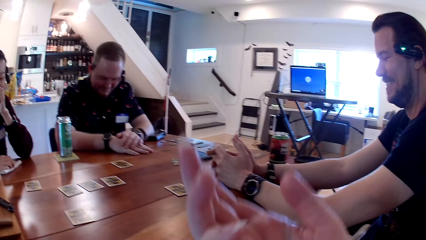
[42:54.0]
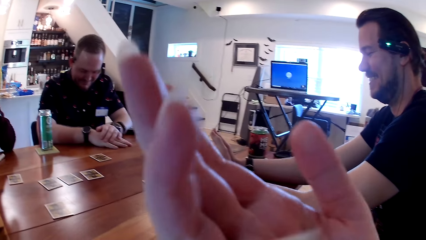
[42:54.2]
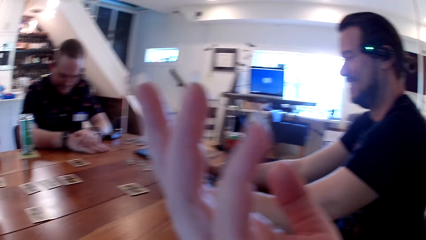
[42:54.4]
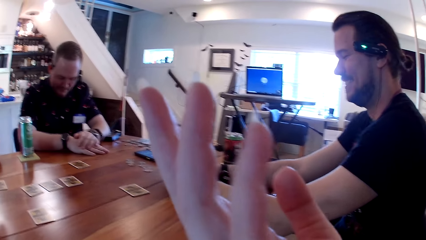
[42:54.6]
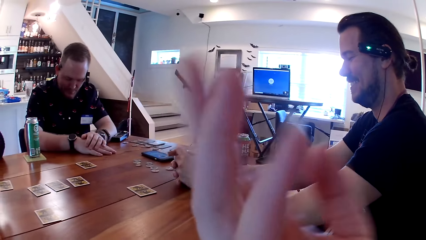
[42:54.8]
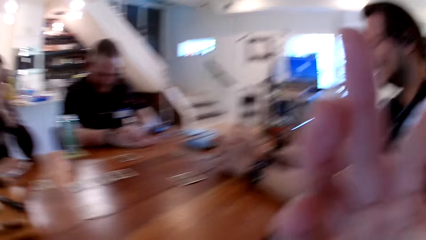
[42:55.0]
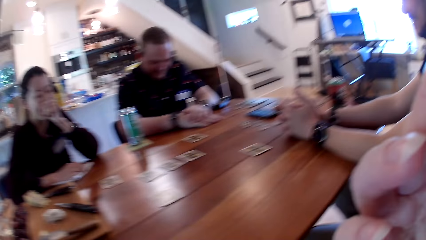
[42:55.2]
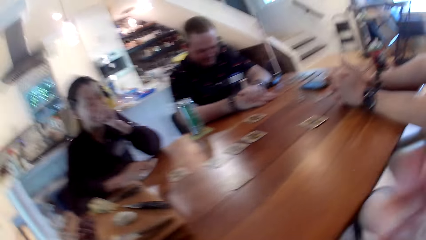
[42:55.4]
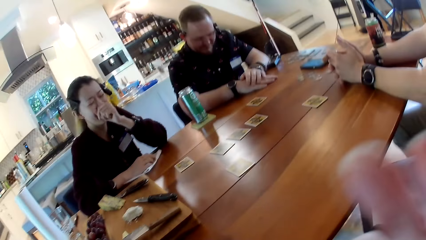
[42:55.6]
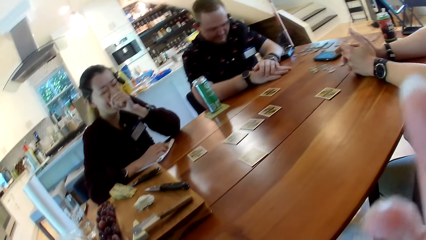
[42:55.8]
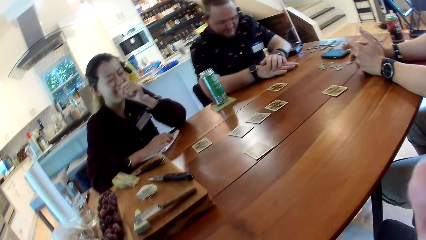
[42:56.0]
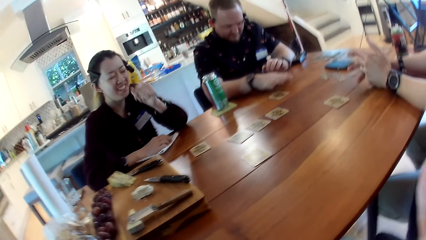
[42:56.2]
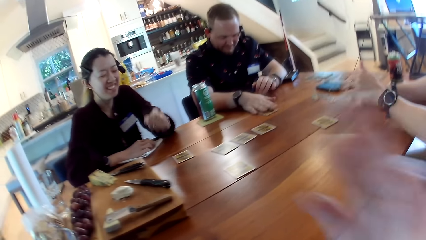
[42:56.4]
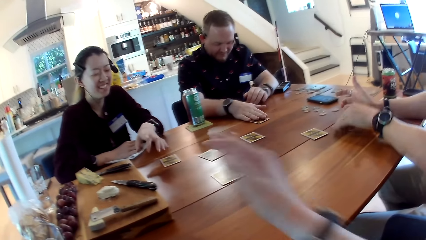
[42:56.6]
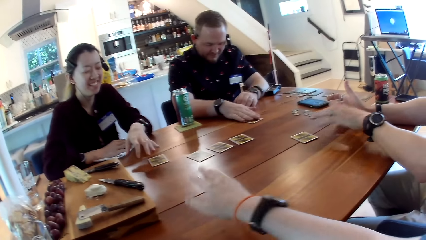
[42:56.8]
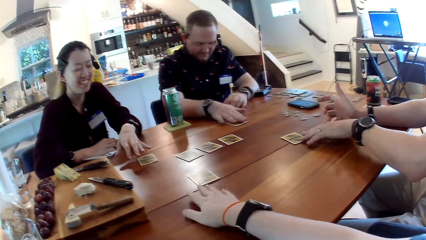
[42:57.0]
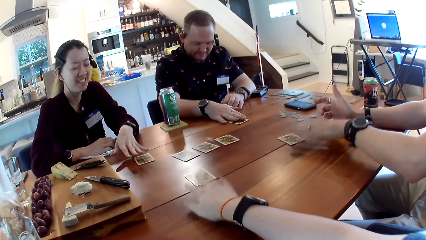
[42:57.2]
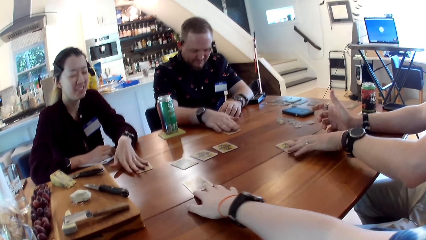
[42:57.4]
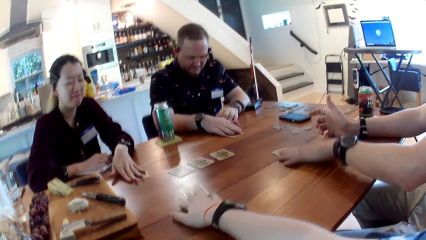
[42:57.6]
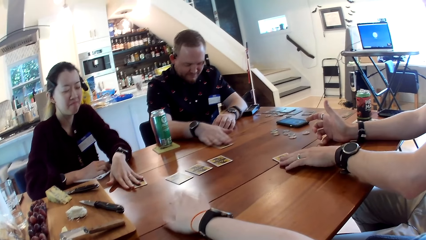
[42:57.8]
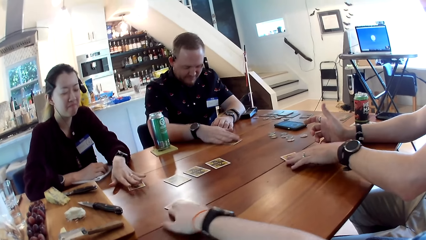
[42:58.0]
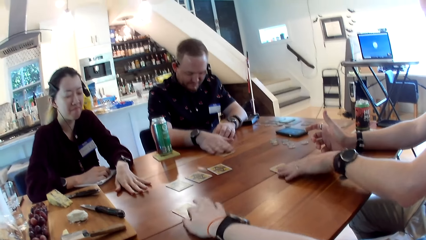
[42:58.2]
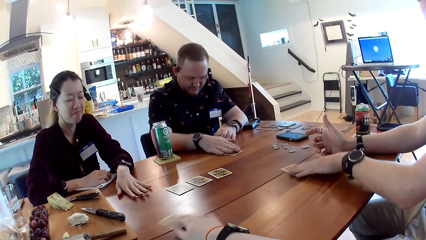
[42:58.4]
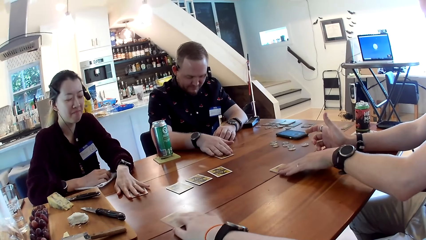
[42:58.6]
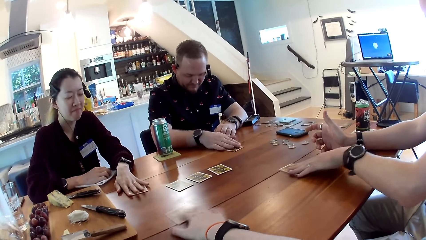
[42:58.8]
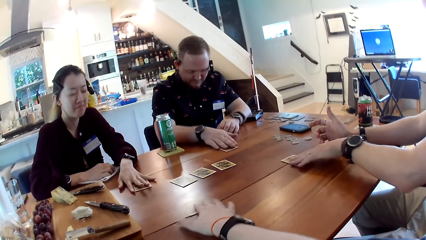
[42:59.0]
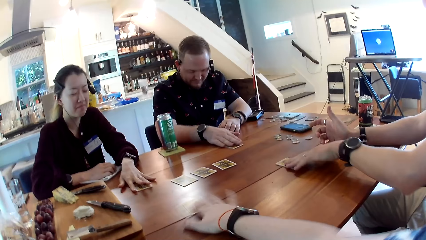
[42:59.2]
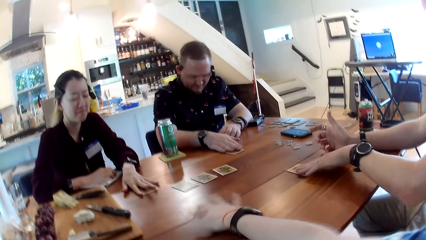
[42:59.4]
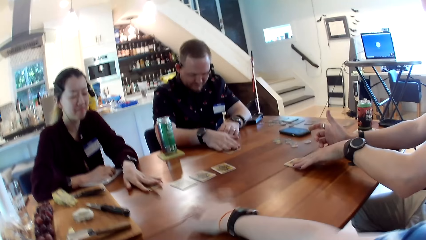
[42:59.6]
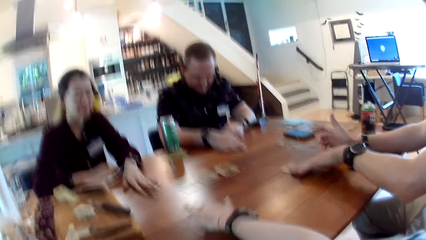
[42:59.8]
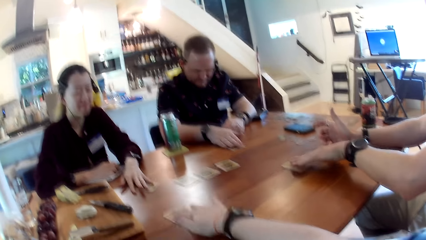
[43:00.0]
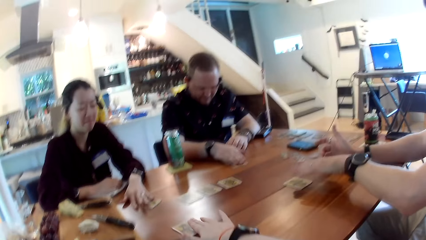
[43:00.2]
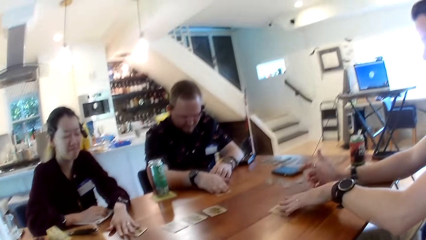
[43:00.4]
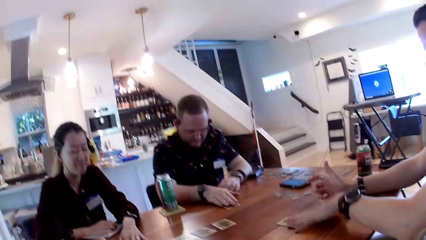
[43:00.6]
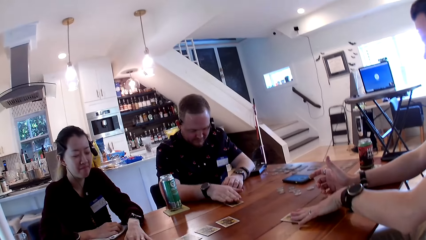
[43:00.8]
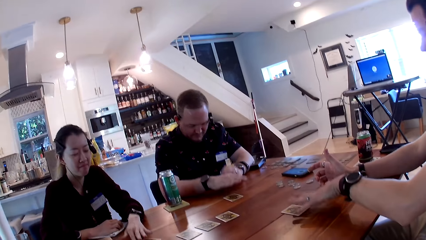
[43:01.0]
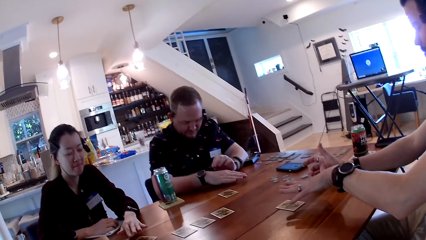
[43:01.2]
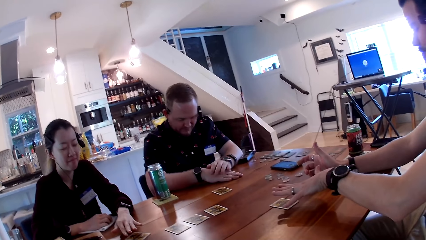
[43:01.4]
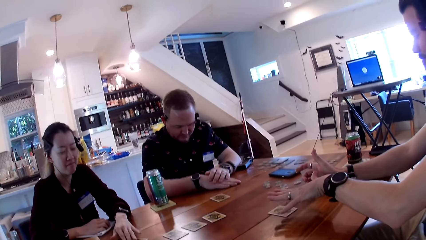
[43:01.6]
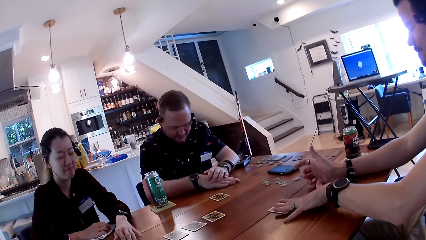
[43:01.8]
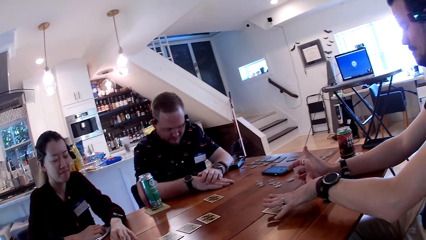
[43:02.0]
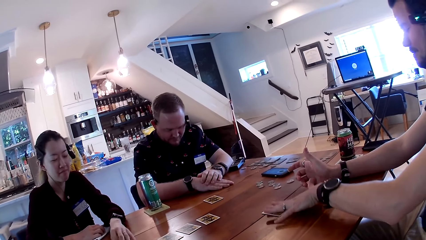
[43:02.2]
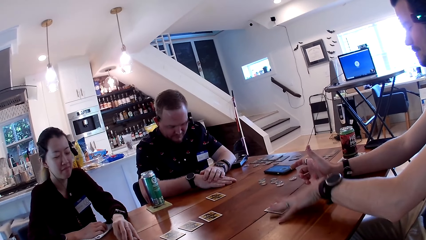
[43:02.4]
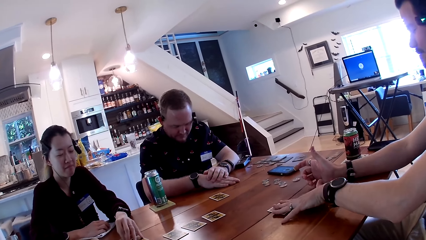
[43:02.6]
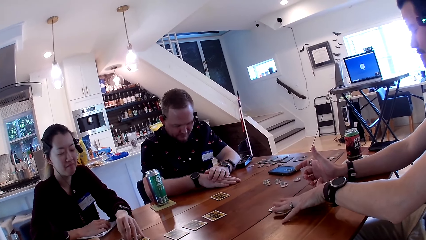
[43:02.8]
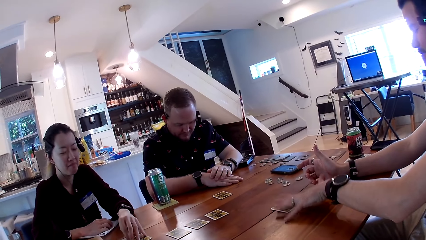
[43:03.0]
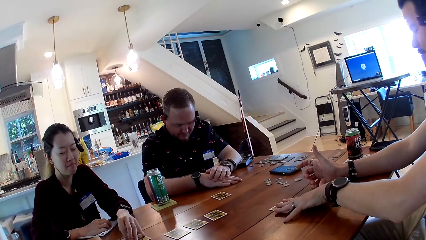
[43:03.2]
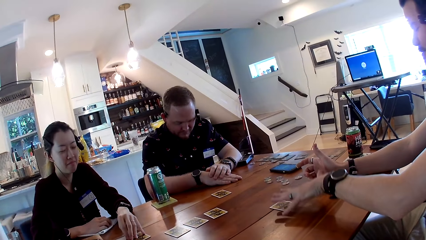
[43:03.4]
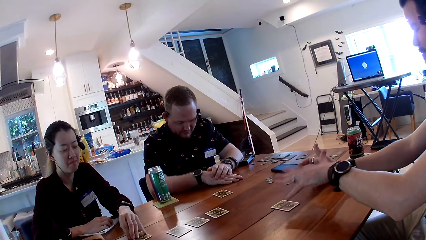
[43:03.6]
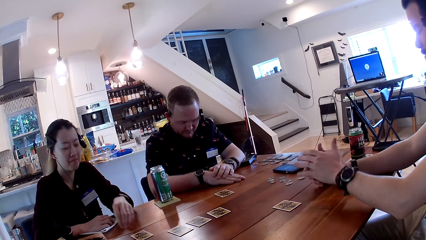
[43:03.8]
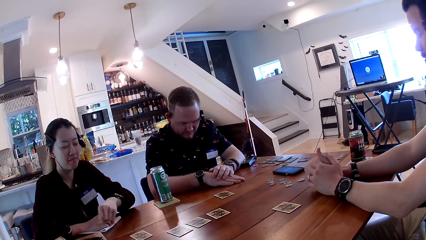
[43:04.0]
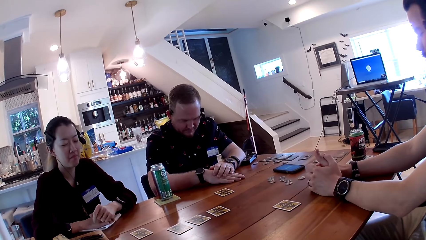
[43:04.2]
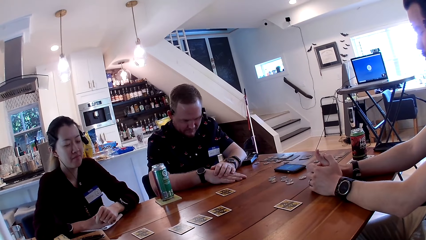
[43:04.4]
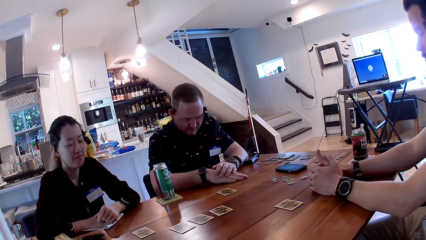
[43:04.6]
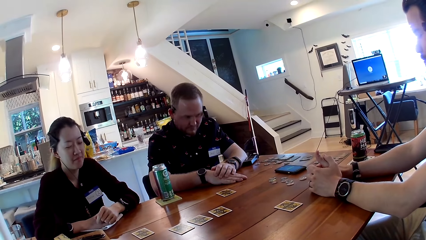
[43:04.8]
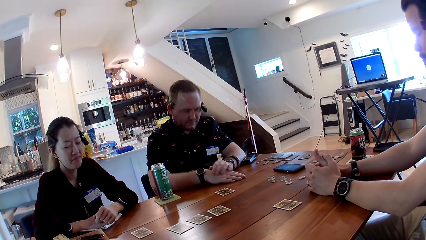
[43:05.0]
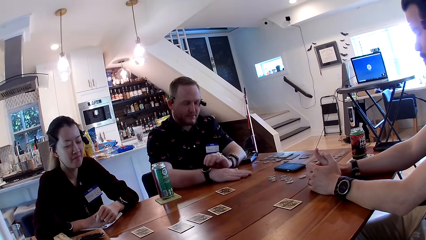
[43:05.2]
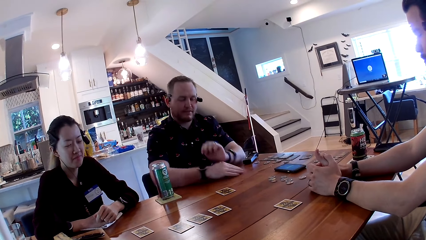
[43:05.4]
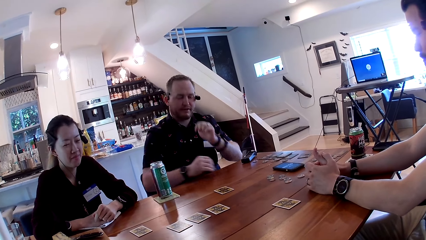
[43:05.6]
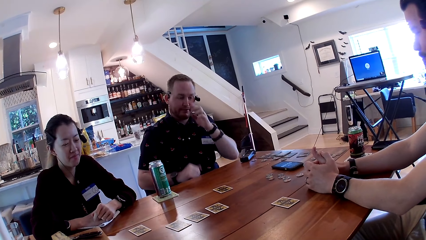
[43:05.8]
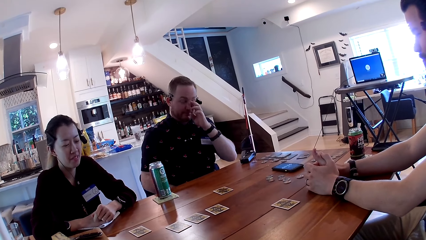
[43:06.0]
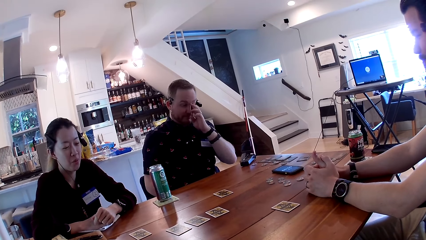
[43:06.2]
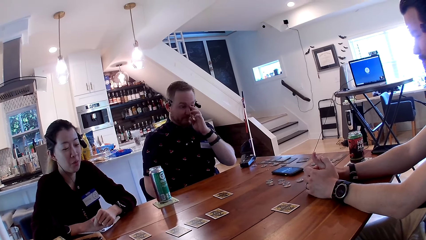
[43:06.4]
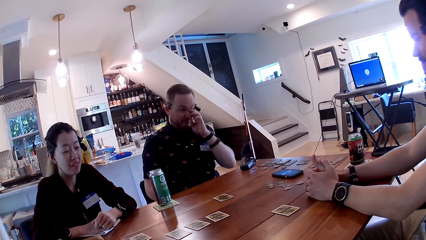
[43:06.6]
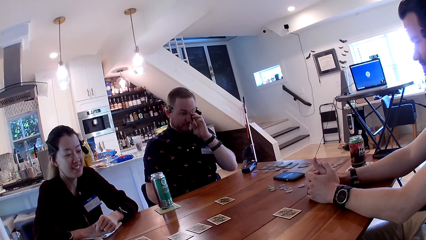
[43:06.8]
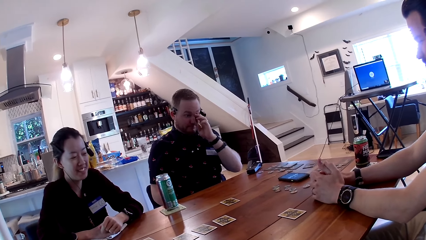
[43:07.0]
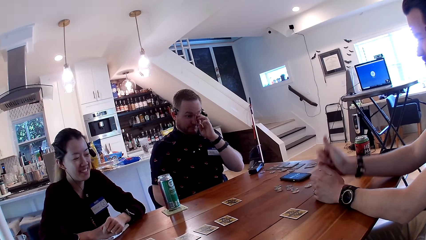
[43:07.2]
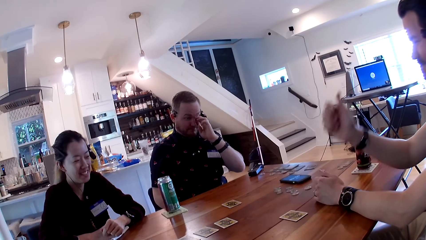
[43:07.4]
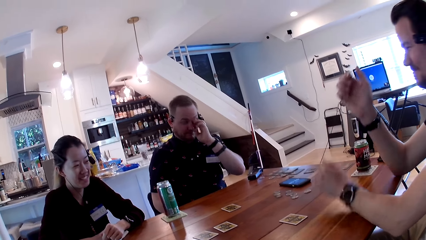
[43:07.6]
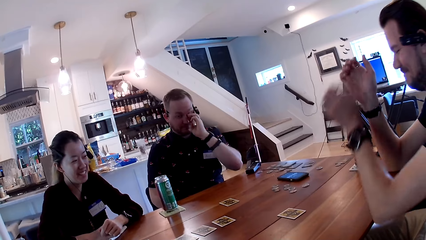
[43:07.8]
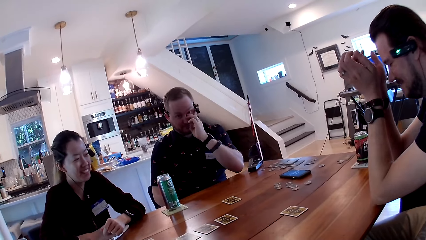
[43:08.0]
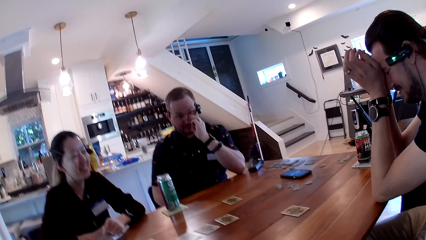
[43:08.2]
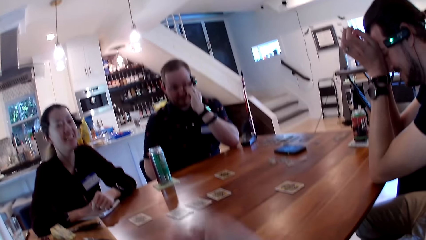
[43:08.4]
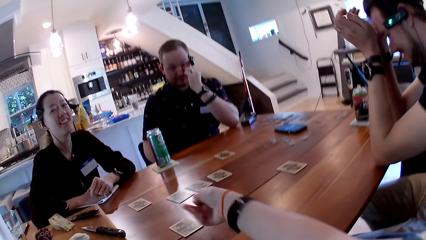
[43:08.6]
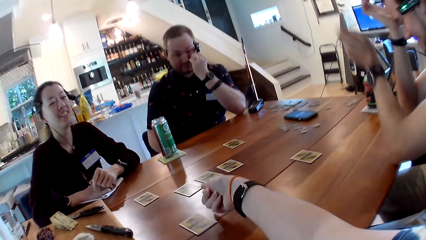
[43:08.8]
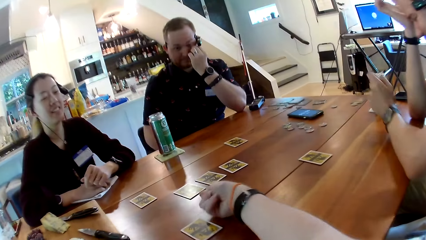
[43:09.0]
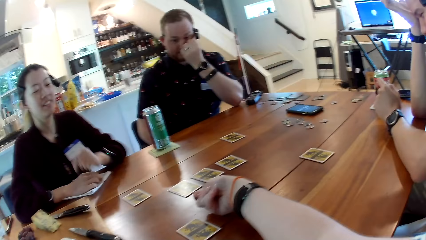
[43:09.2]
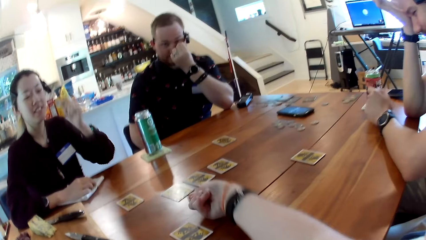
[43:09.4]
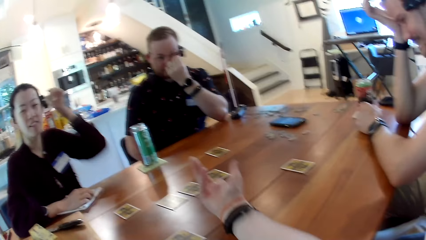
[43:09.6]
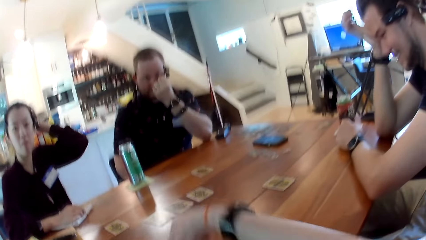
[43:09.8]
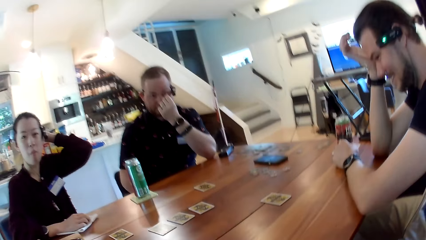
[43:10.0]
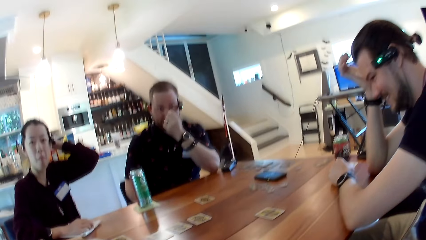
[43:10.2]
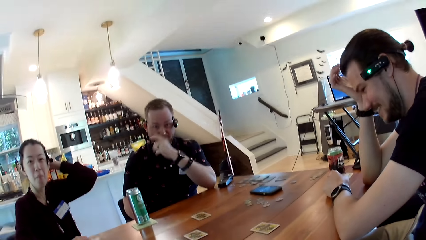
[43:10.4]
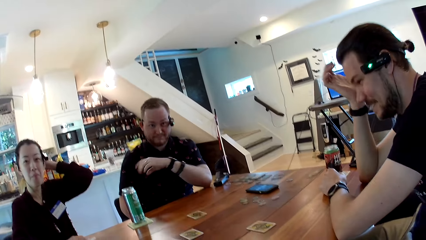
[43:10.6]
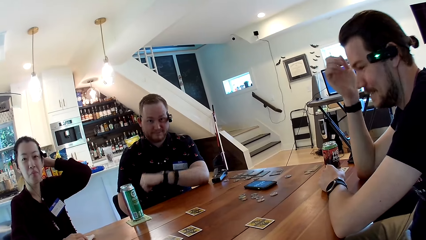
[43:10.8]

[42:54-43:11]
The camera wearer moves her right hand. She touches her face with her right hand. A man places his hand on a card on the table. Another man places his hand on a card on the table. A woman places her hand on a card on the table. The first man moves the card on the table with his right hand. The camera wearer stretches out a hand. She places her hand on the table. She places her right hand on a card on the table. She shakes the card. The other man moves the card on the table with his left hand. The camera wearer moves the card on the table with her right hand. The woman moves the card on the table with her left hand. The other man taps the card on the table with his left hand. The camera wearer pauses. The first man scratches his eye with his left hand. The camera wearer talks to colleagues. The other man scratches his head with both hands. The woman scratches her head with her left hand.
